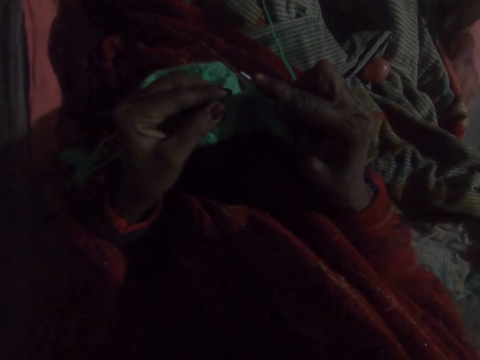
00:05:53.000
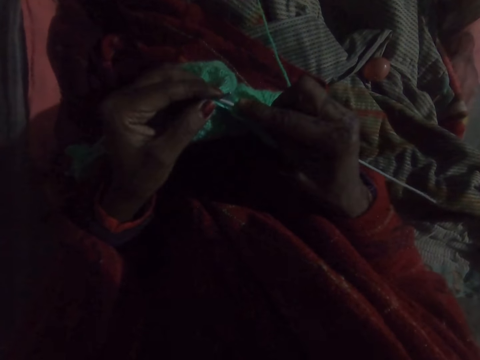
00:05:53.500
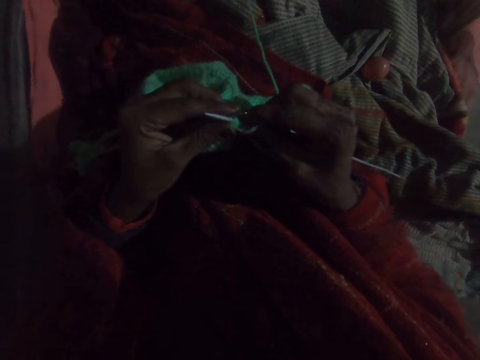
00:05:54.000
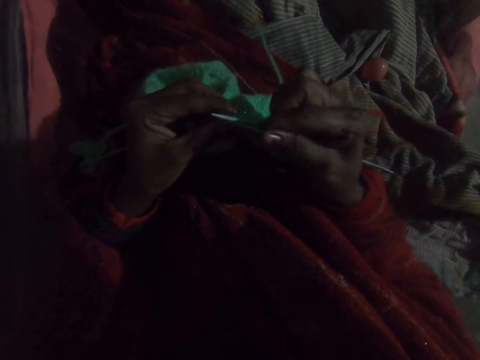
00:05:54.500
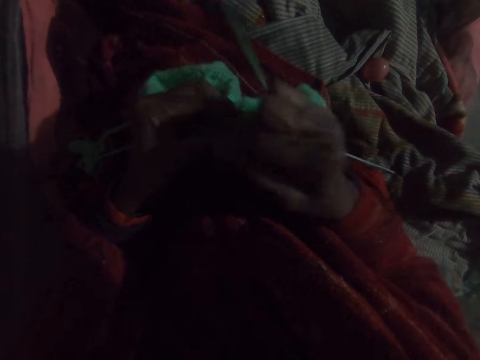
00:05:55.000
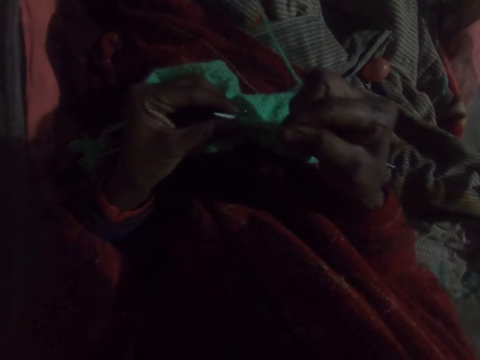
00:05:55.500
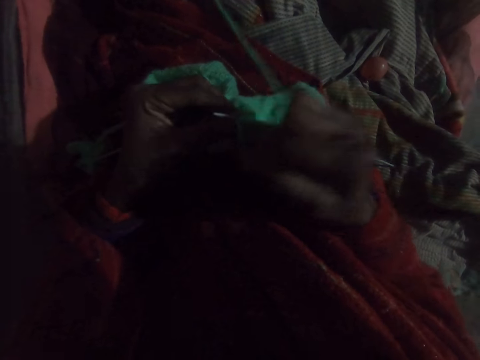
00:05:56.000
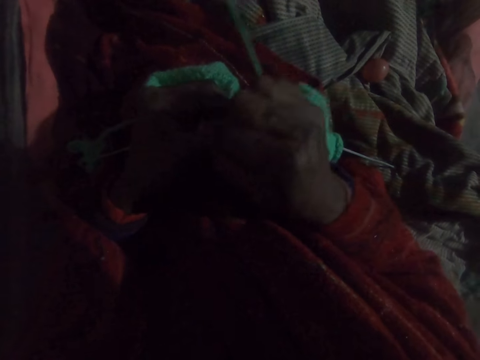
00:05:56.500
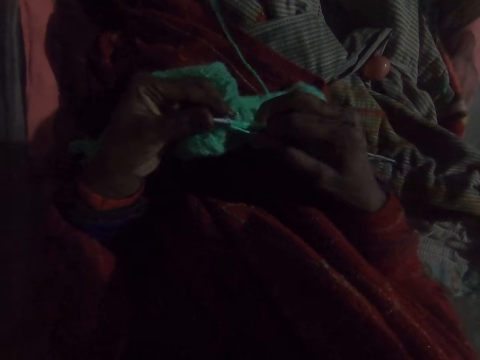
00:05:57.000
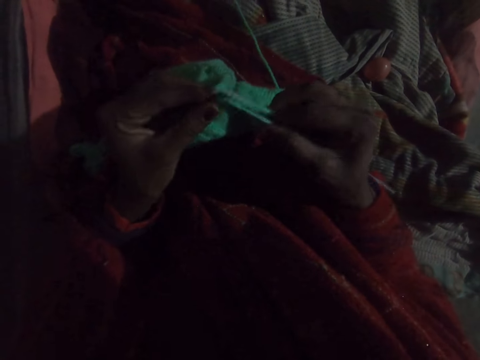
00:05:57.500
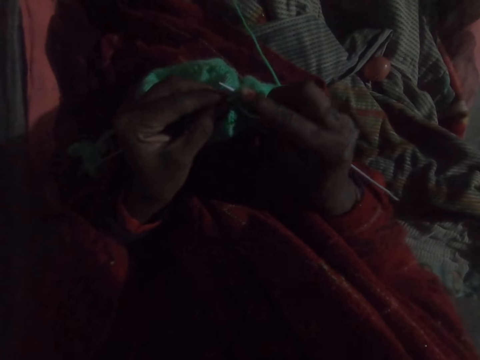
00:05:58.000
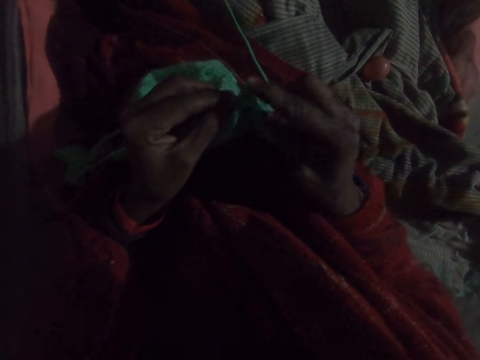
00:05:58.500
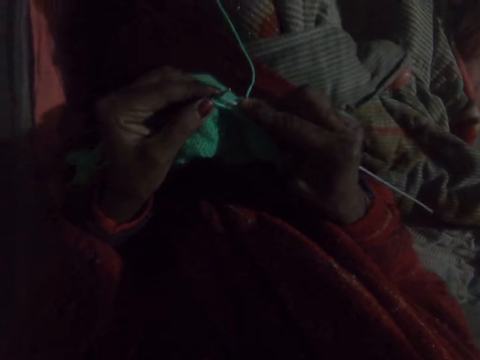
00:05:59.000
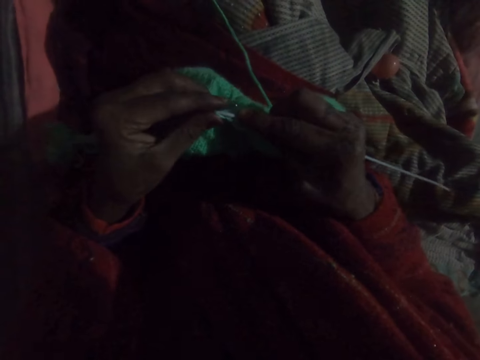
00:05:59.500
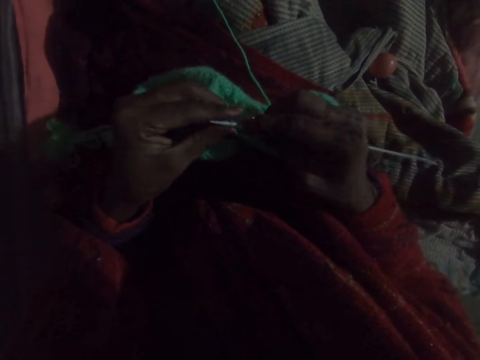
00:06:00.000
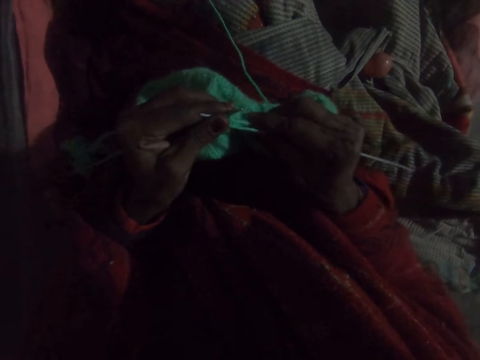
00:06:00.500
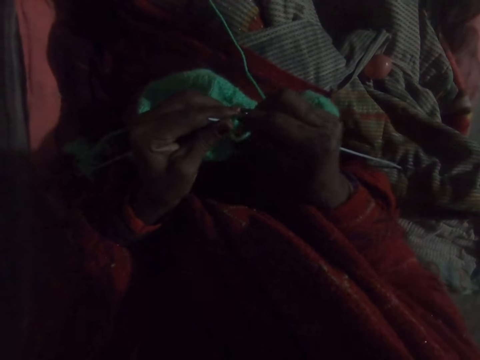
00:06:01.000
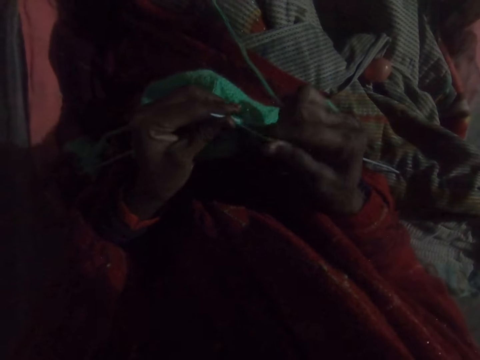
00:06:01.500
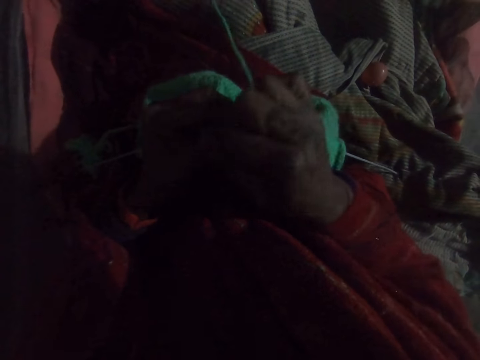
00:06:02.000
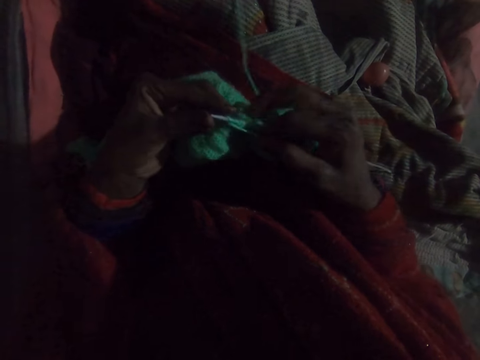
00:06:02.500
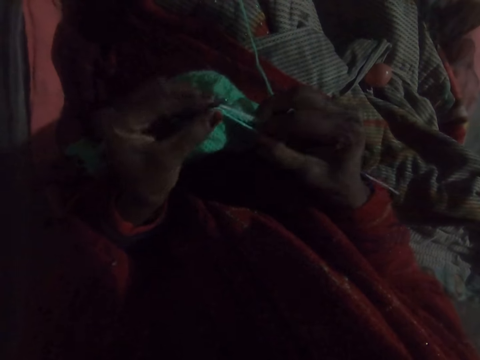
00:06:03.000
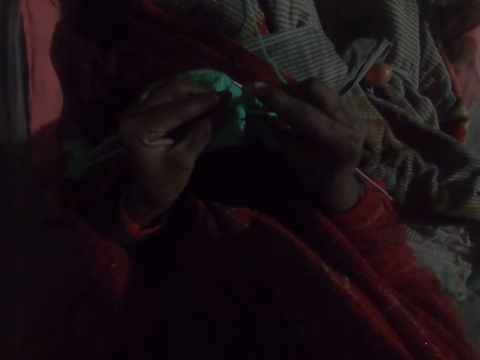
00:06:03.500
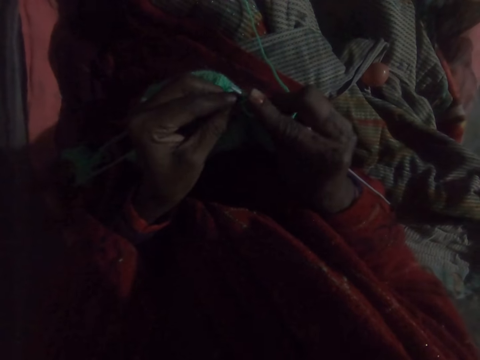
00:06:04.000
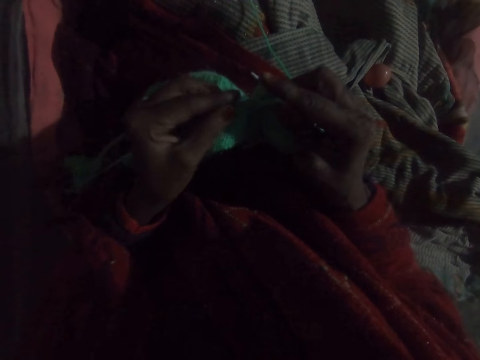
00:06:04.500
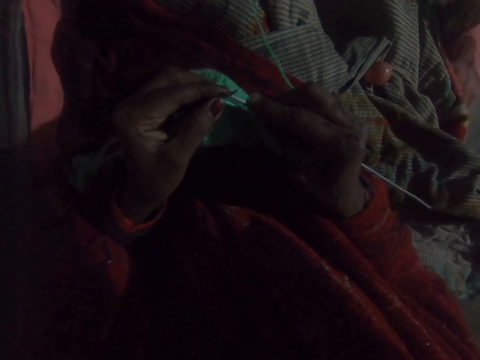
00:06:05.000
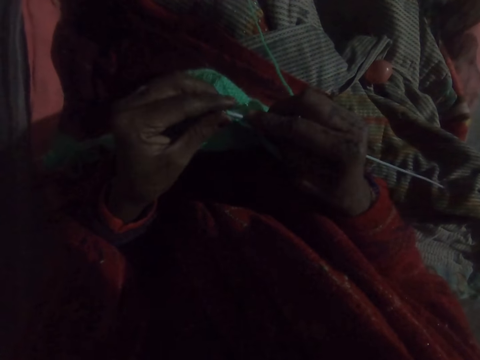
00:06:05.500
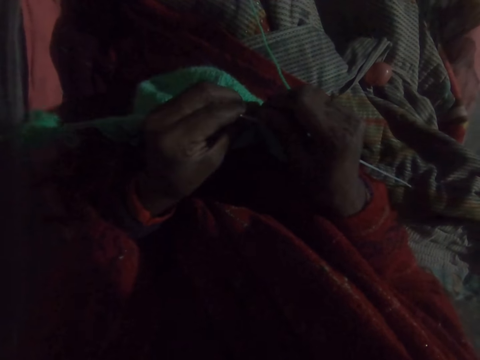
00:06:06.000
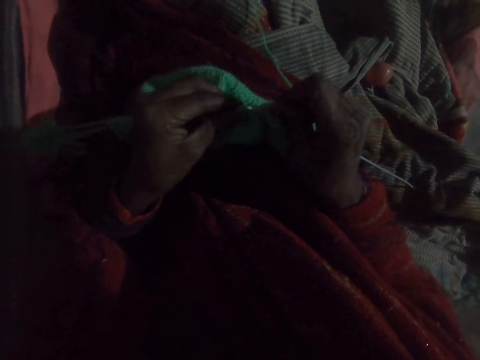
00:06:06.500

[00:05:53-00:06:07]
The camera wearer moves the thread. They fold the thread. They weave the fabric. They fold the thread. They weave the fabric.

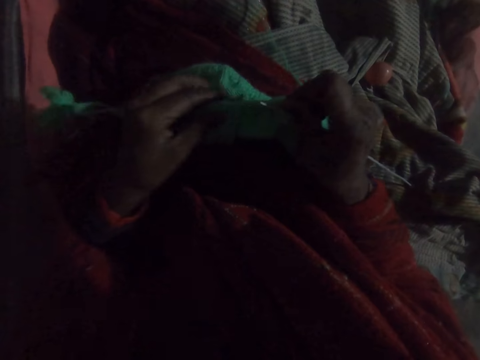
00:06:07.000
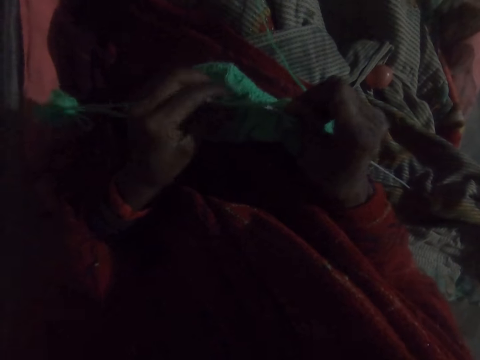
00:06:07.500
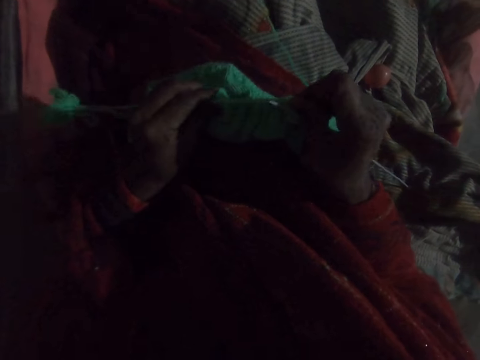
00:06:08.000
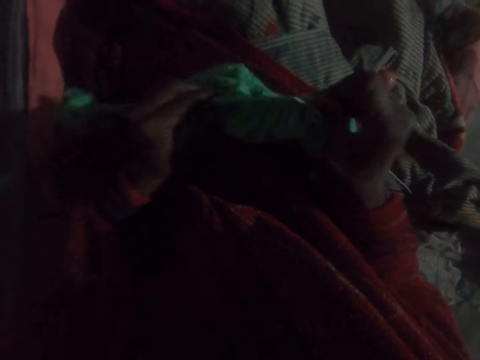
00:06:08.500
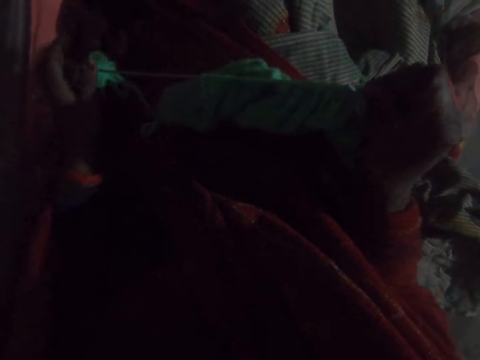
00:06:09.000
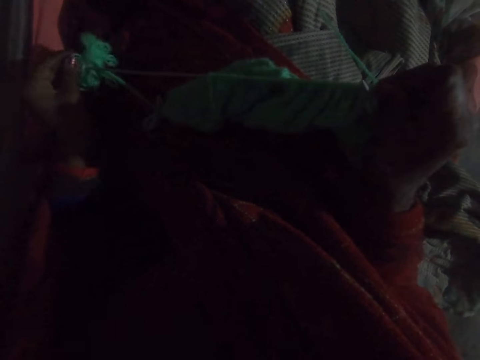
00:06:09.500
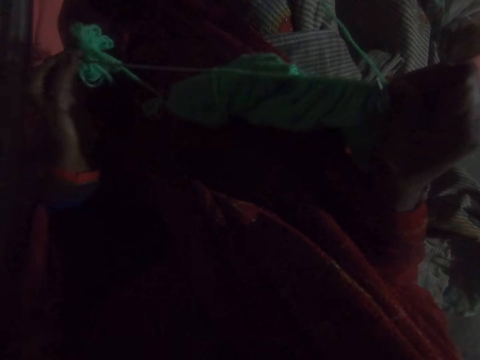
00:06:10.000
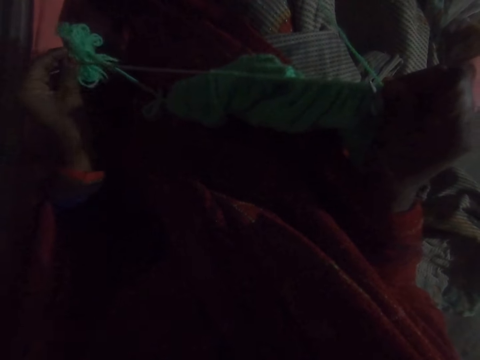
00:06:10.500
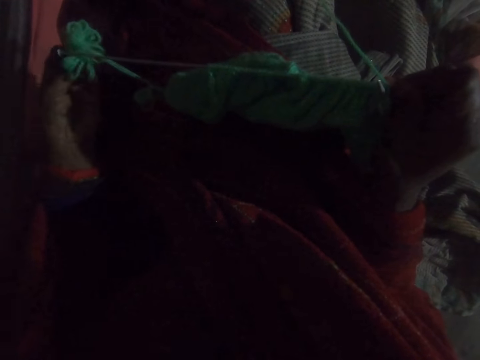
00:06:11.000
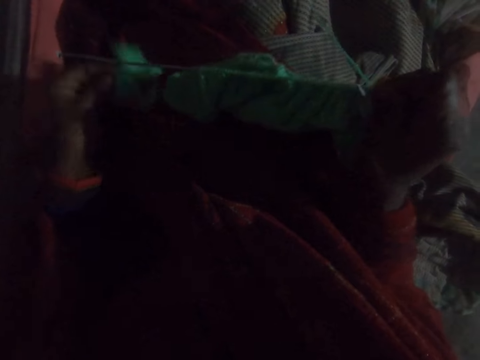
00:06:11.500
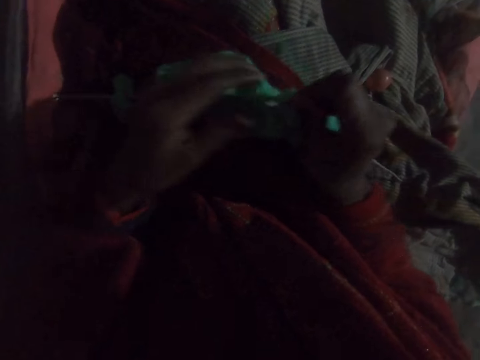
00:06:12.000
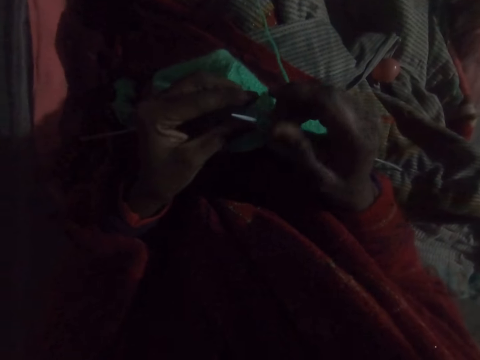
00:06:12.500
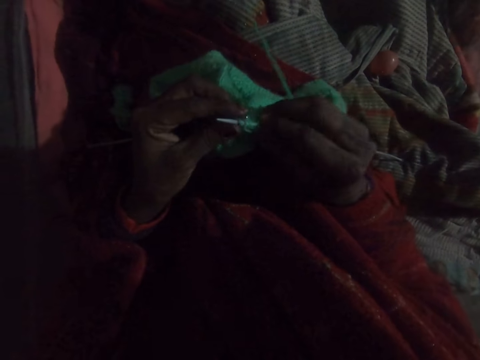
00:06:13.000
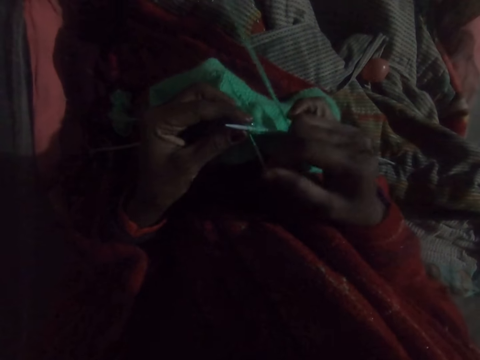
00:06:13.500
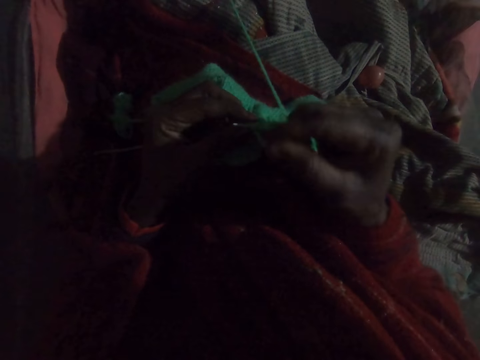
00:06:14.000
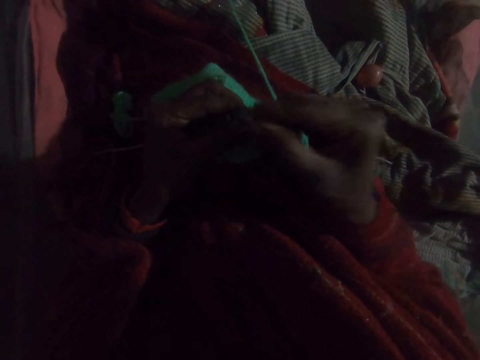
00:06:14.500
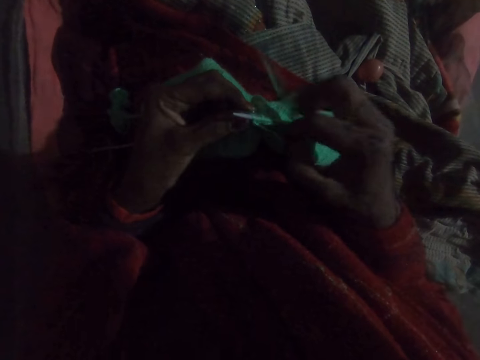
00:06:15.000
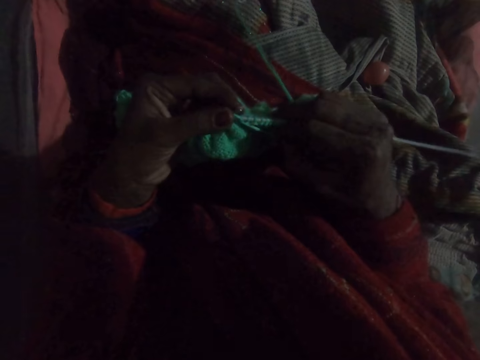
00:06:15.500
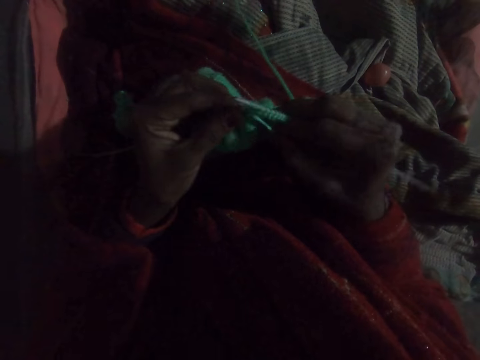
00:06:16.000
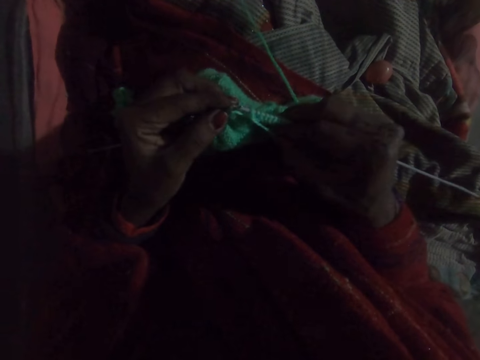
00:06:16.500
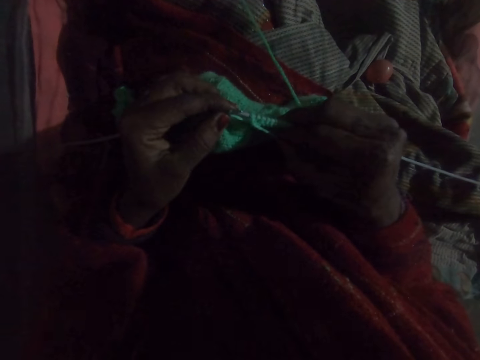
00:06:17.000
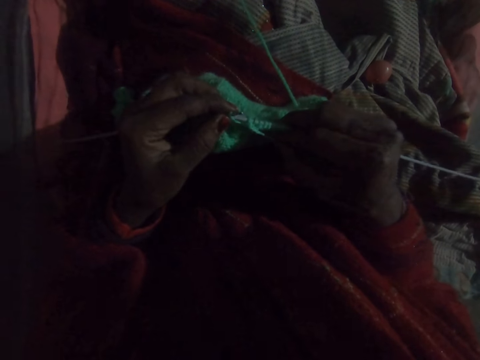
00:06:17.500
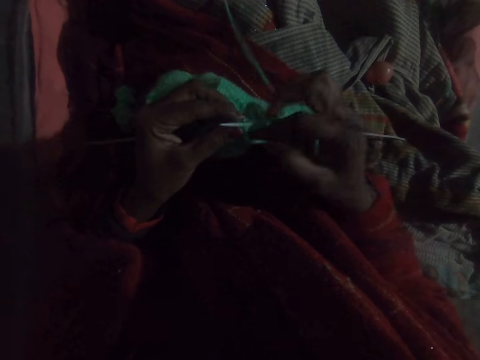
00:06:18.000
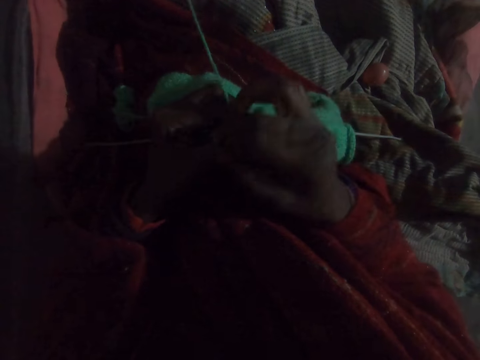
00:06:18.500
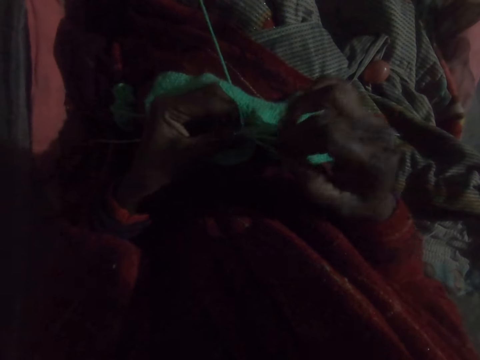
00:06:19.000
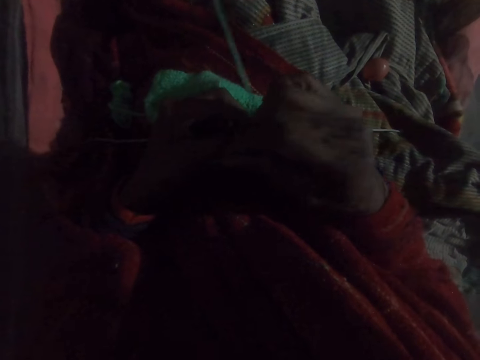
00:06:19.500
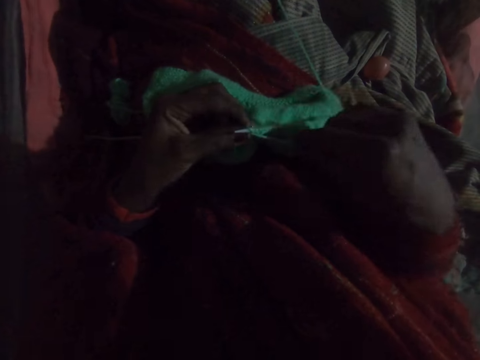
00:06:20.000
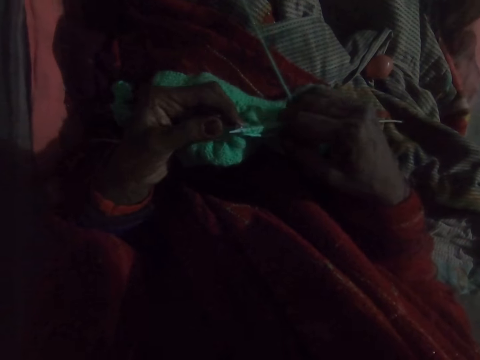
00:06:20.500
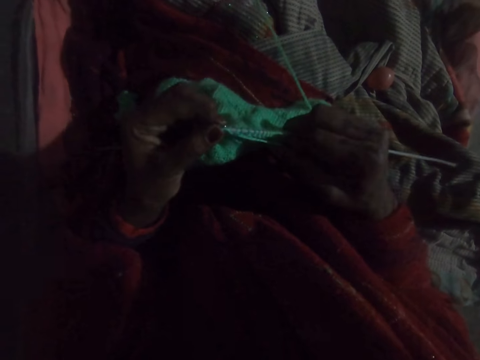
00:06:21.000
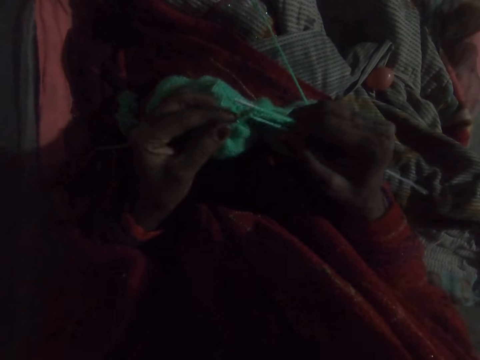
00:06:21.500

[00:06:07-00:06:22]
The camera wearer squeezes the fabric. They push the fabric up on the knitting pin. They remove the yarn from the end of the knitting pin. They move the thread. They knit the fabric with the knitting pin and the yarn. They move the thread. They move the thread again.
